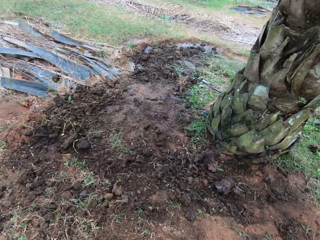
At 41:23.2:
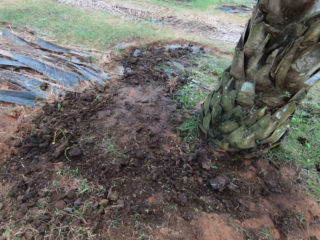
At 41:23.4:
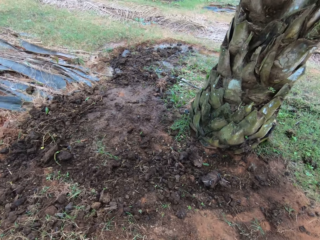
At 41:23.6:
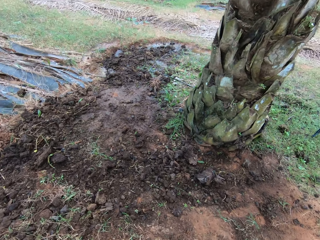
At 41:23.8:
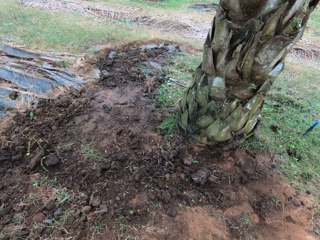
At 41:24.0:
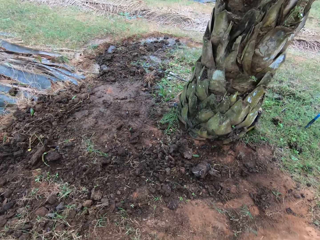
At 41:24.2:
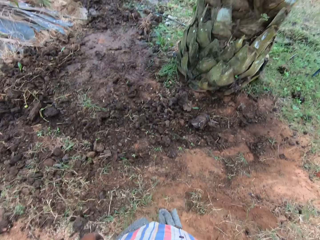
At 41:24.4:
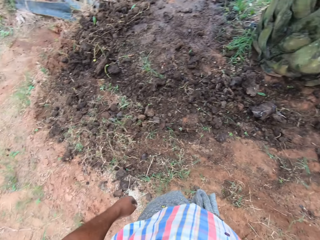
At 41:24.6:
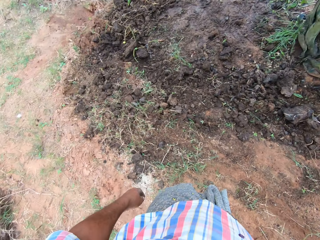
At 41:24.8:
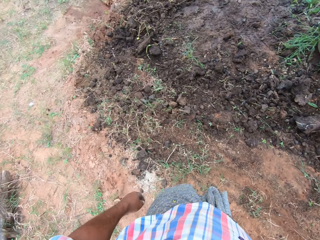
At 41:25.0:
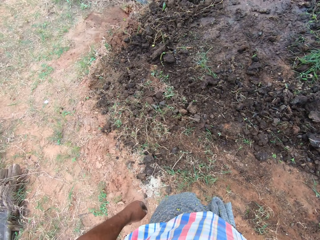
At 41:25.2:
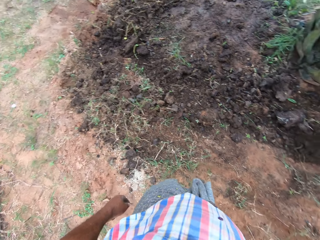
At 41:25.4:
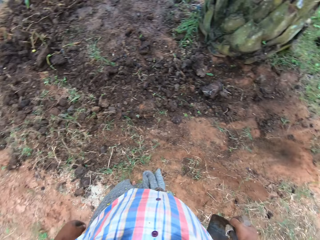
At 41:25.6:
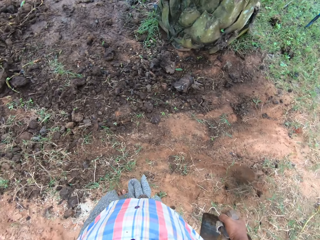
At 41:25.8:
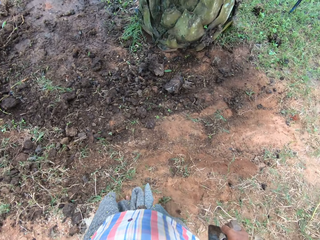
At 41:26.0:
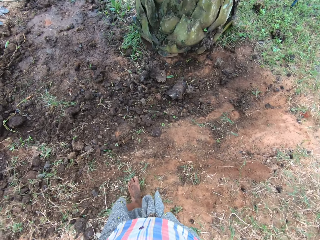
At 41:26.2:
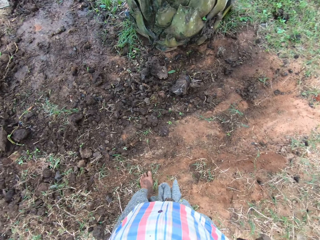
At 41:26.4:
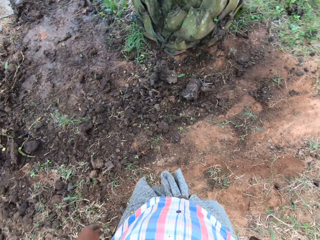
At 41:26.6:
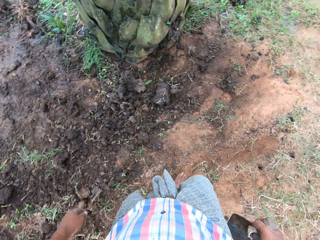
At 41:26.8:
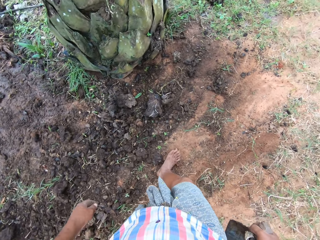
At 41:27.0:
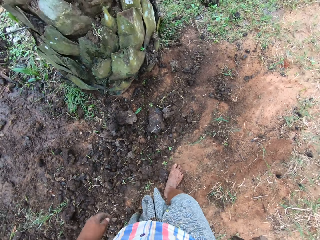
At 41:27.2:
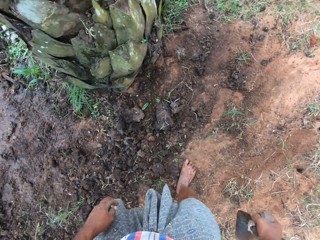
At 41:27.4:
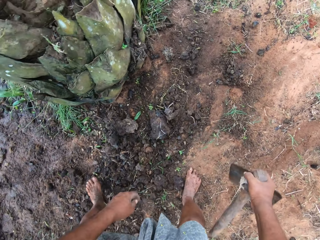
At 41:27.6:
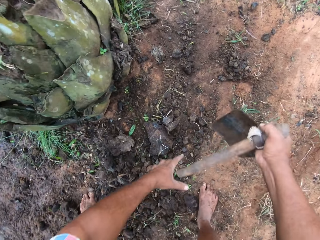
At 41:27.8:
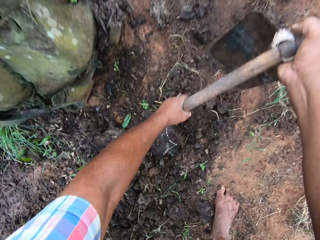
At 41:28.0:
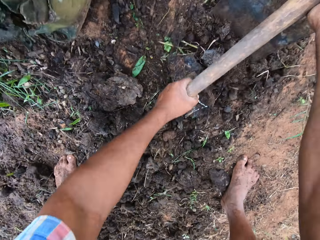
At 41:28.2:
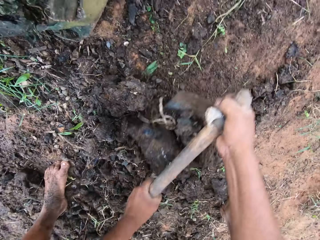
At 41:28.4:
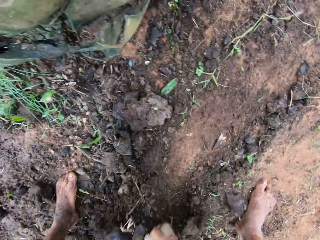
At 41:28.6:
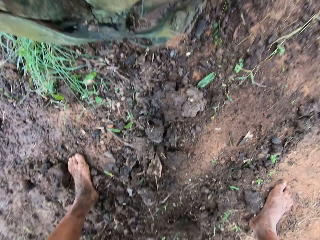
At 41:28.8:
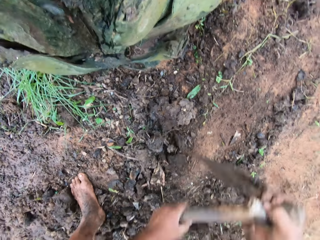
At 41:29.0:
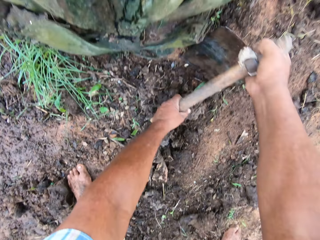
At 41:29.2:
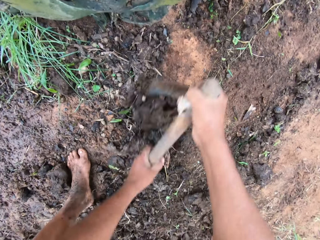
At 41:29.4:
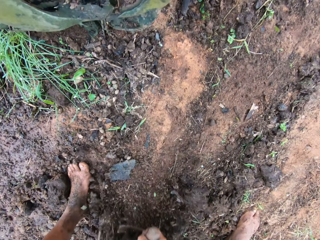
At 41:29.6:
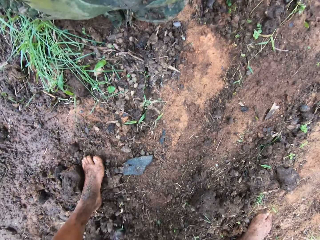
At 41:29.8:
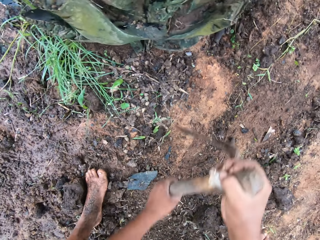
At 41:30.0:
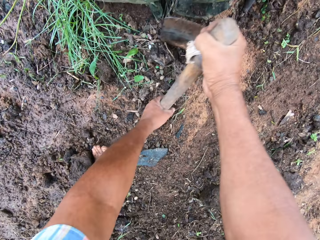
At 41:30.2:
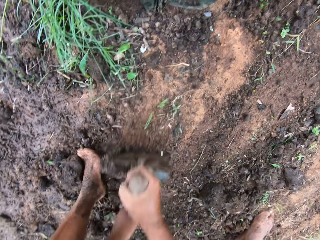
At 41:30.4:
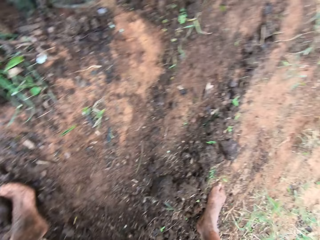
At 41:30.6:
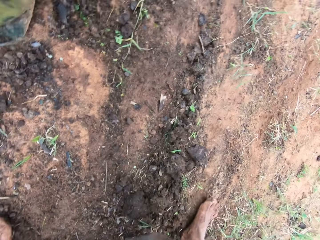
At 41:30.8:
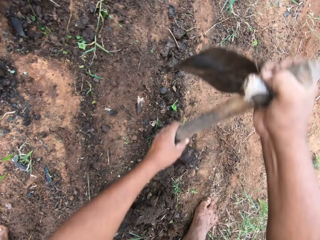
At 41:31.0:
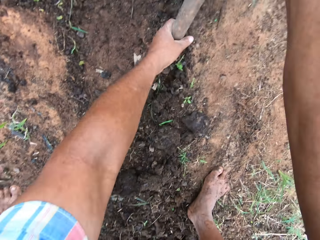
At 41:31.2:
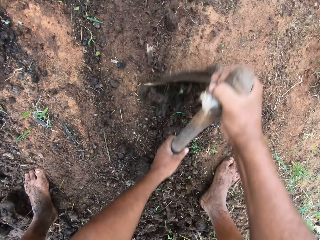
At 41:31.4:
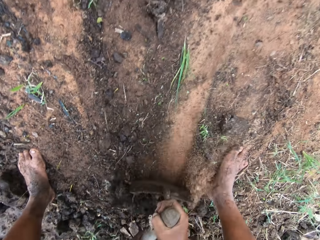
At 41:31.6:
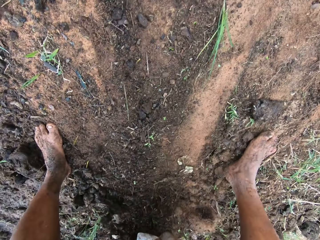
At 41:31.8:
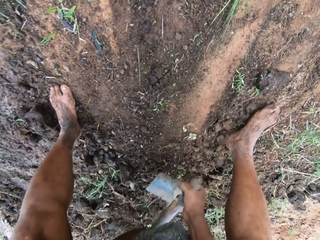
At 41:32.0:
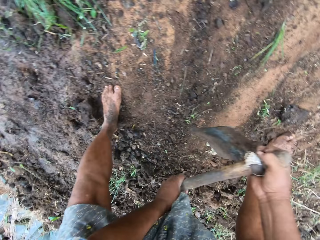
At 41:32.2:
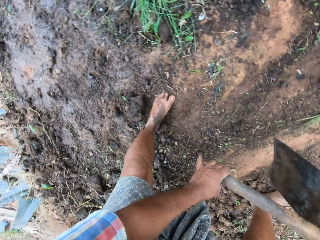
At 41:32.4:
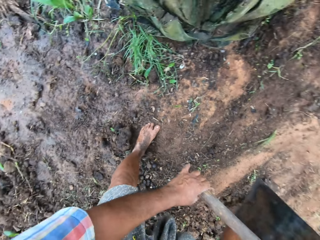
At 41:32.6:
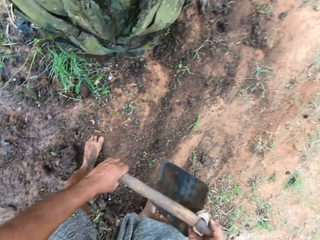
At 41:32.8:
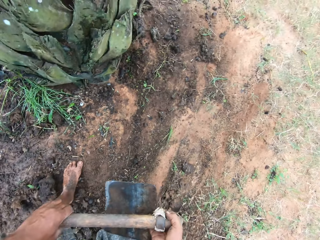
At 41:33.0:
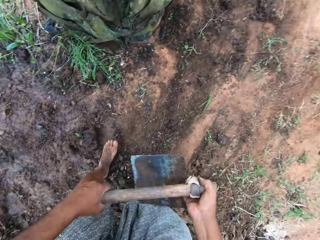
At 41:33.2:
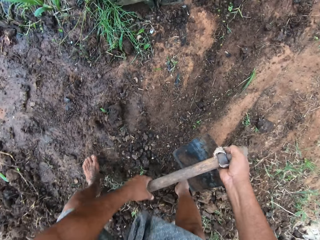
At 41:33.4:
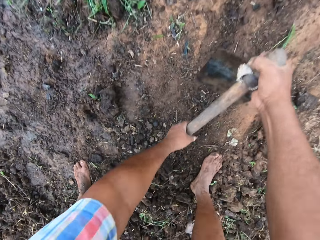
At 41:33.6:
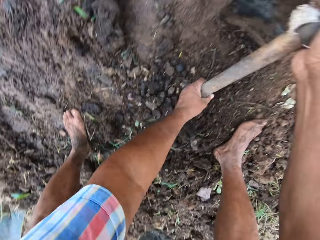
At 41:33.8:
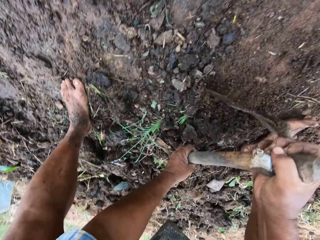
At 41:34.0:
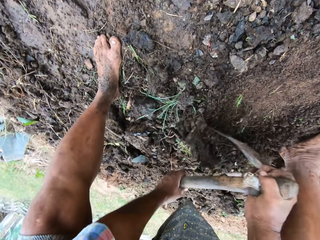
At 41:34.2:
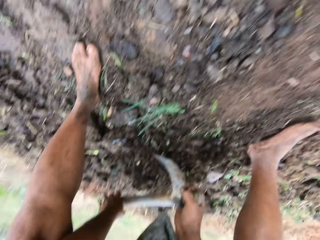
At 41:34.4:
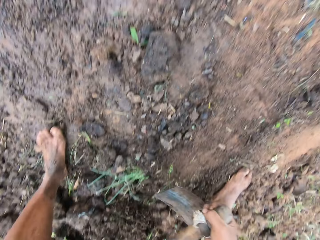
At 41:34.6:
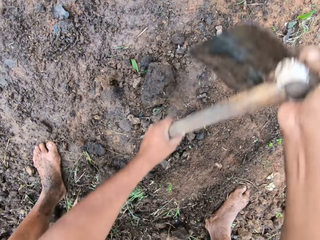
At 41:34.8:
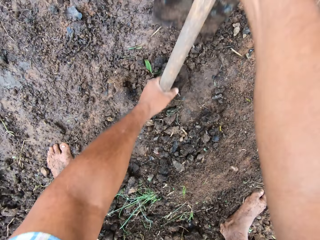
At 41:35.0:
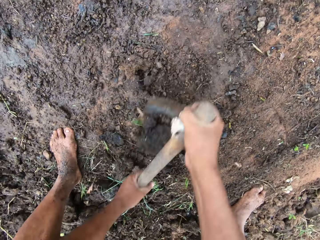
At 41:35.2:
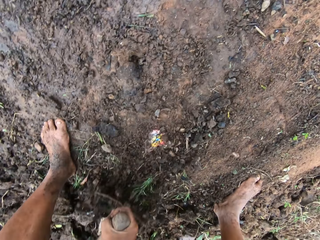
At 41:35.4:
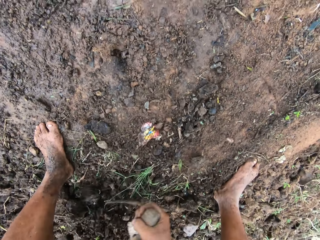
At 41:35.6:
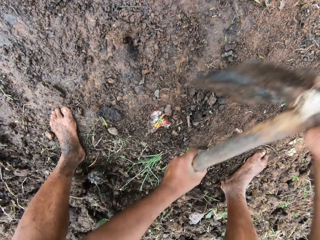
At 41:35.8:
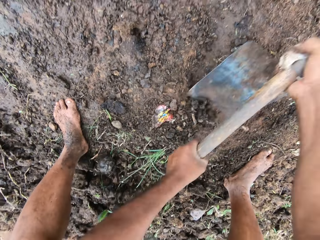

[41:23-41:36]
The camera wearer moves soil with the hoe and assembles sand with the hoe. They stop assembling sand. They assemble sand with the hoe.

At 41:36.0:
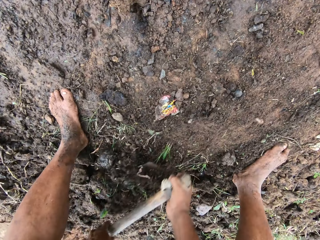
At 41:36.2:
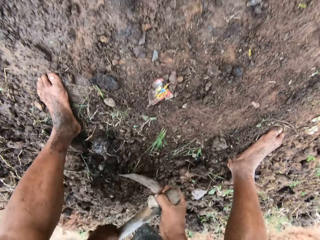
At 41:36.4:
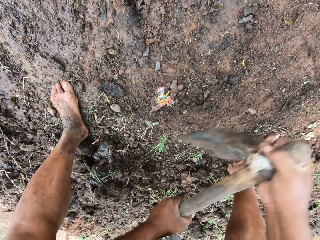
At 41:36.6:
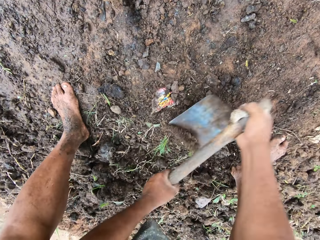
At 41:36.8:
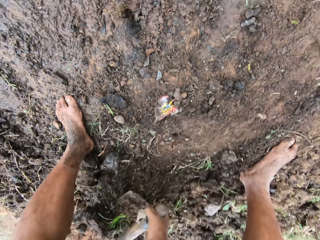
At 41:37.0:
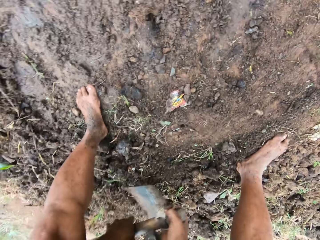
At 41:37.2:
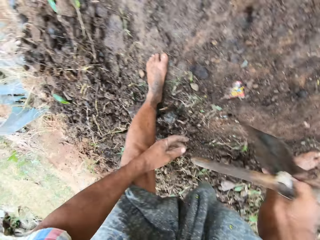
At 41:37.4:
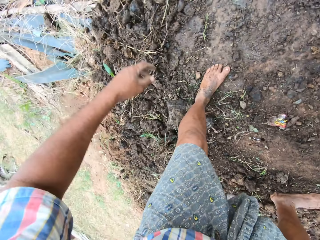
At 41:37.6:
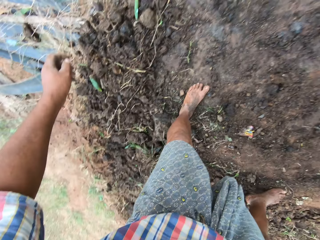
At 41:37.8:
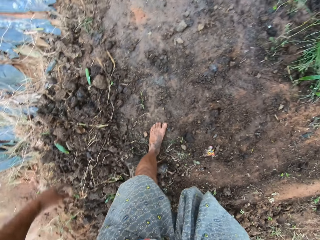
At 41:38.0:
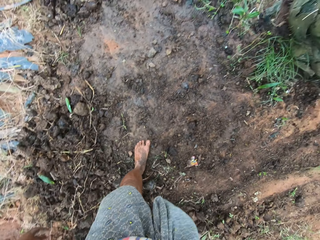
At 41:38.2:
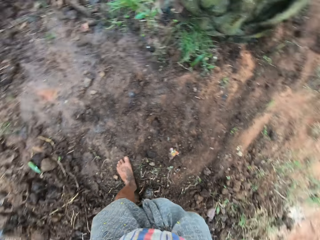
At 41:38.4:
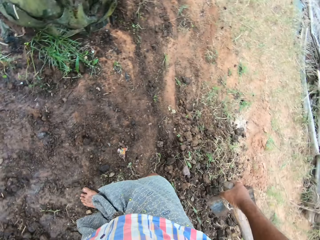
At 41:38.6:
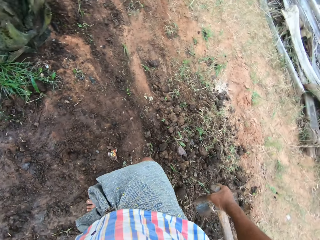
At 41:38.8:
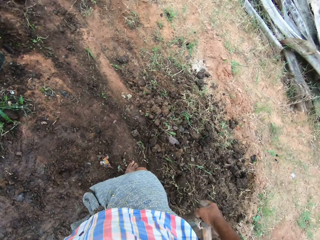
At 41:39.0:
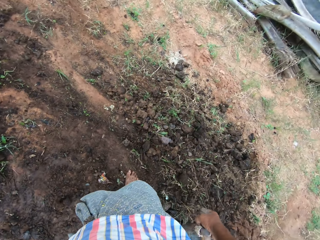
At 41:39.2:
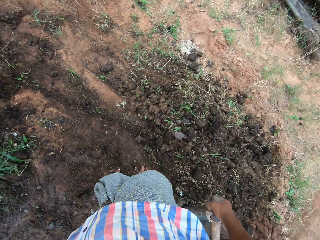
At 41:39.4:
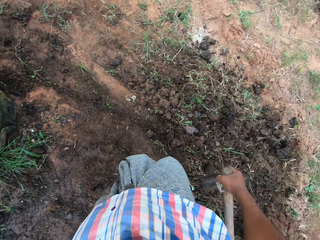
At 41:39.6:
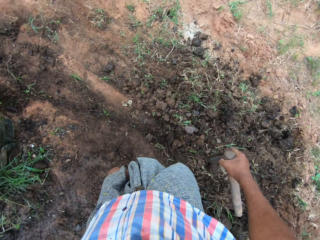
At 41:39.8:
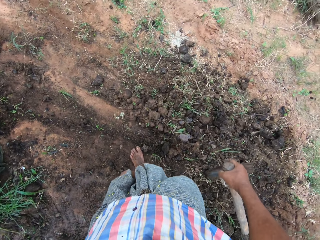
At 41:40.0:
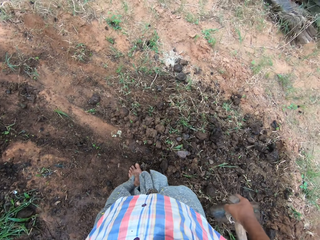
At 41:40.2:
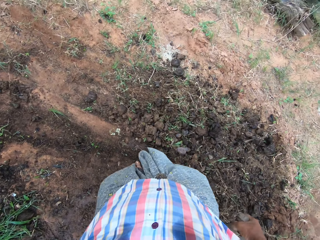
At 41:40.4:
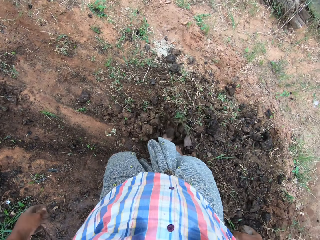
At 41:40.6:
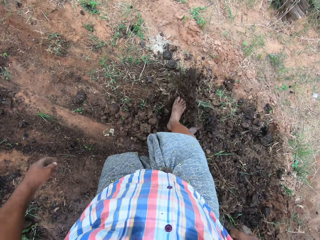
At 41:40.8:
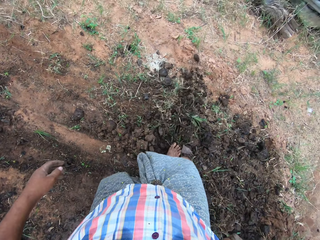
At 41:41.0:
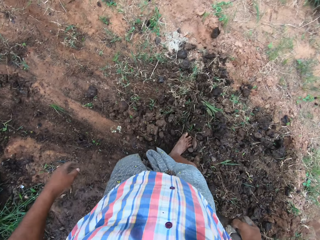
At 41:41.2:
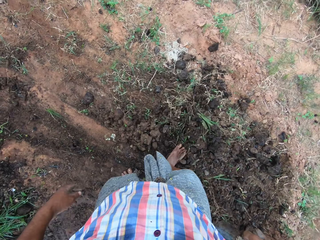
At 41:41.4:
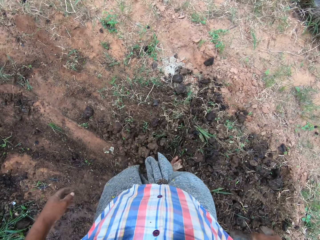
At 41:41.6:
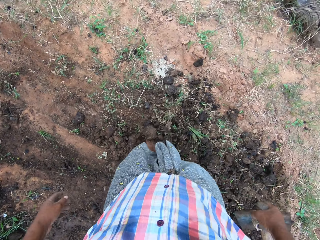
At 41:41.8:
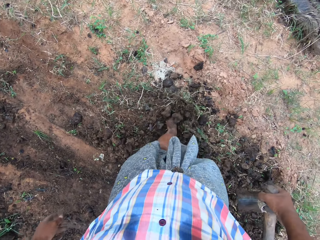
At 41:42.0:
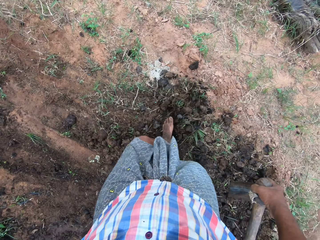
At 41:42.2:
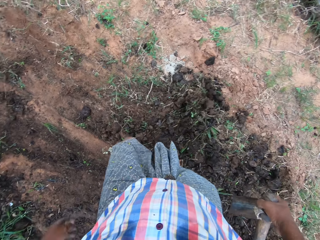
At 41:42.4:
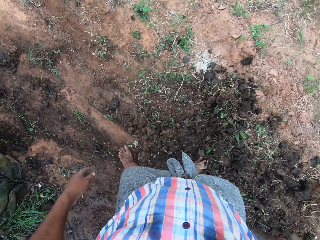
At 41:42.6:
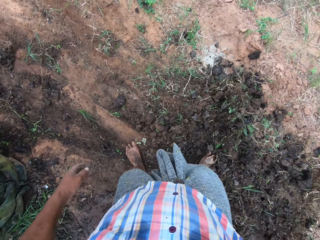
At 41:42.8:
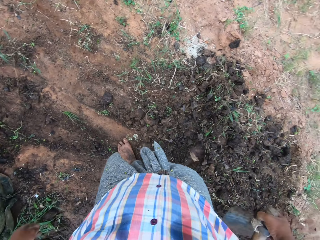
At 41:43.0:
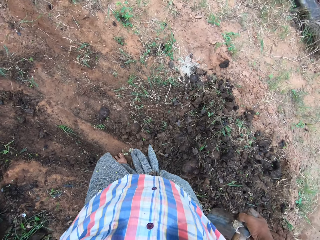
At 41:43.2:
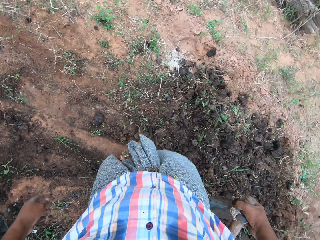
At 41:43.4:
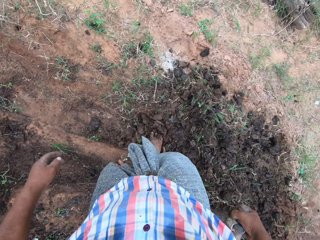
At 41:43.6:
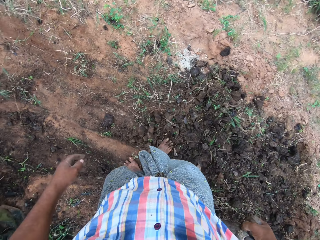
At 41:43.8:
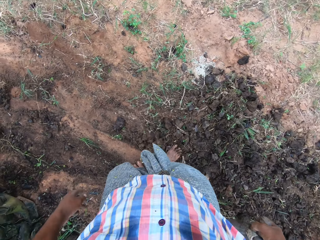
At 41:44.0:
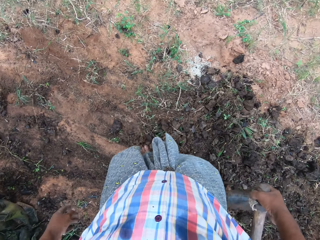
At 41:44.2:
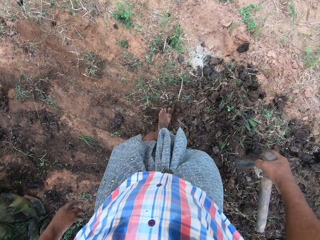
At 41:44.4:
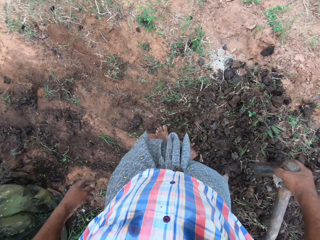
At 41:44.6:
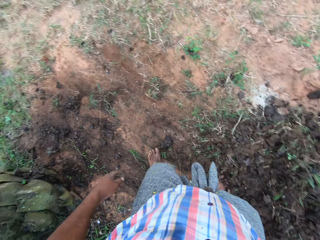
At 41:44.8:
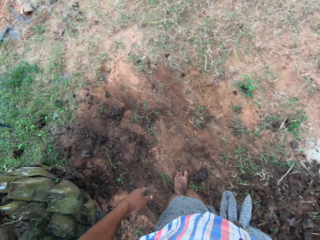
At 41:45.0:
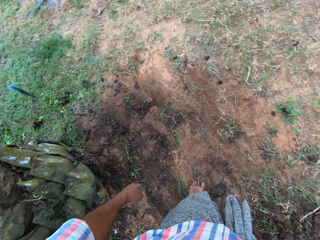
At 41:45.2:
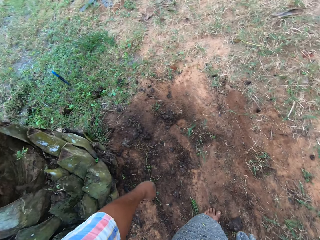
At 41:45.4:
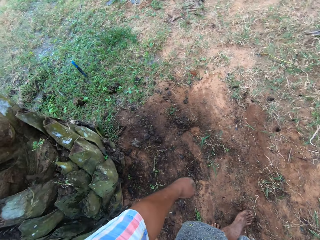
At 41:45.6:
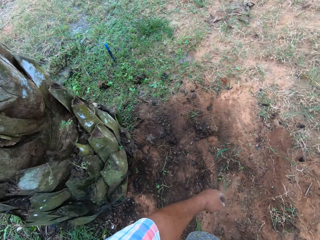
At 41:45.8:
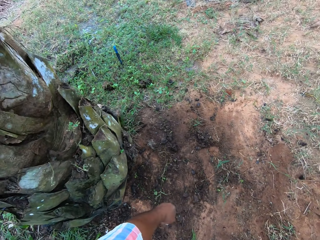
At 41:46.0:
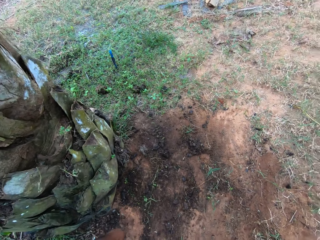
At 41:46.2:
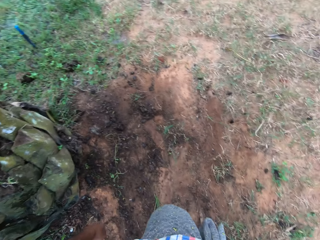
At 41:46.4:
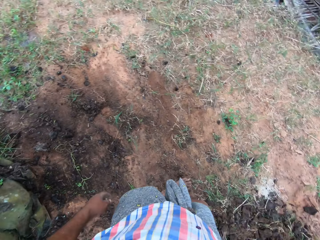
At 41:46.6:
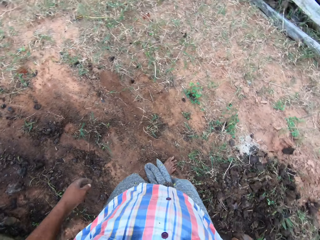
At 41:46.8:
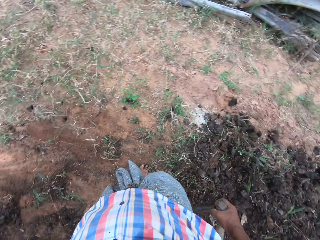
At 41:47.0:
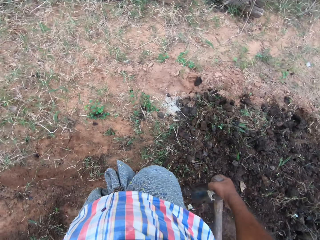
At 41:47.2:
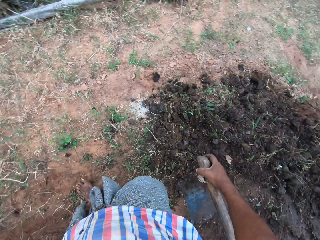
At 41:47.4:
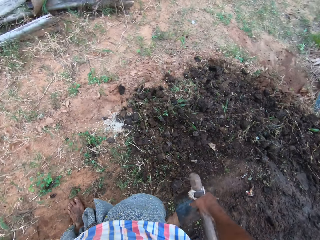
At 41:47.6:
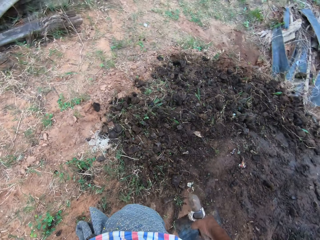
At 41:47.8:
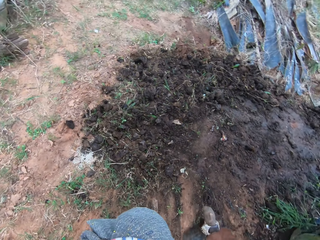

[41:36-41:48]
The camera wearer stops assembling sand. He moves a few steps ahead. He moves soil with his legs and assembles sand with his legs. He moves around.
